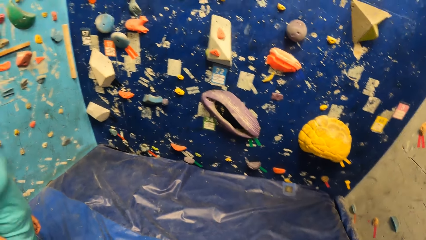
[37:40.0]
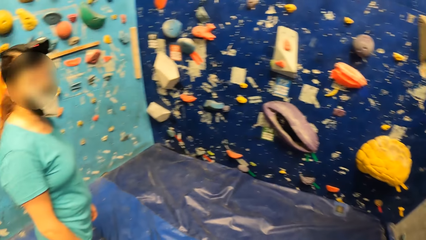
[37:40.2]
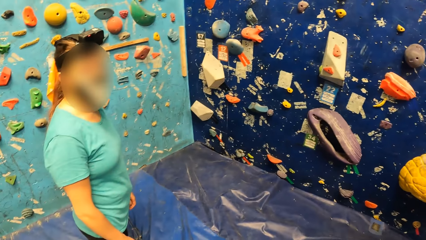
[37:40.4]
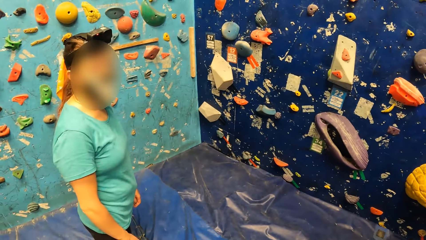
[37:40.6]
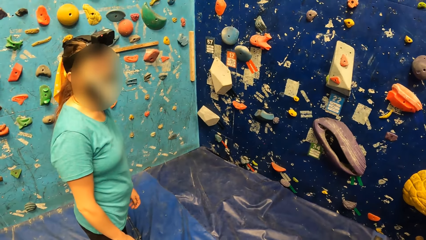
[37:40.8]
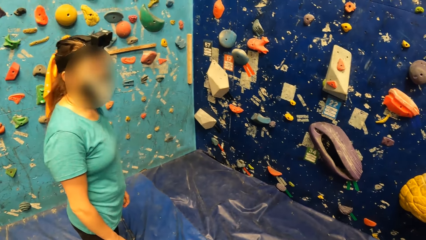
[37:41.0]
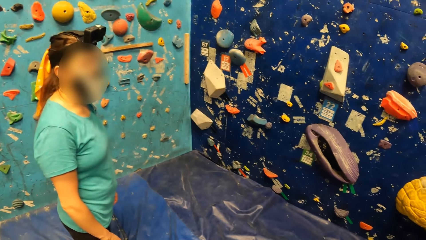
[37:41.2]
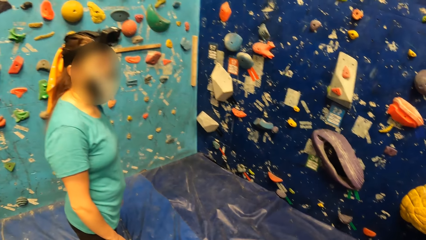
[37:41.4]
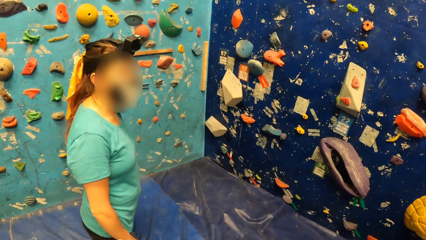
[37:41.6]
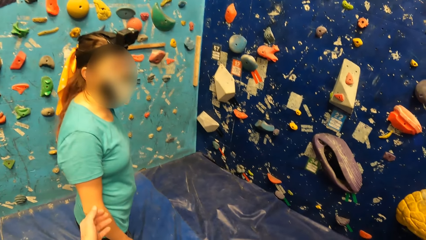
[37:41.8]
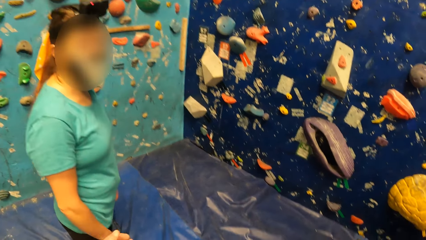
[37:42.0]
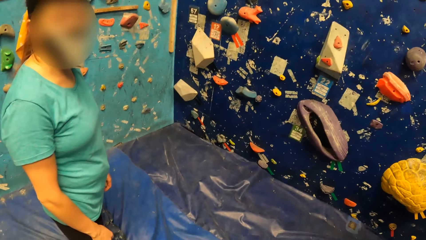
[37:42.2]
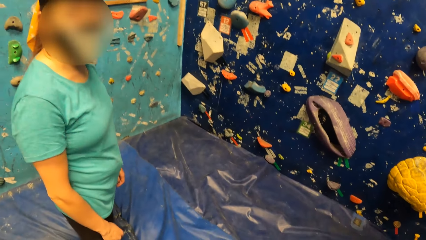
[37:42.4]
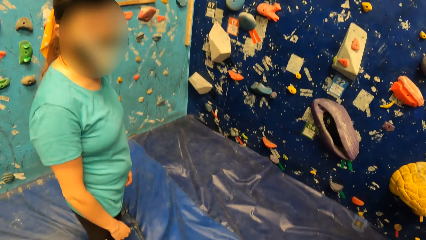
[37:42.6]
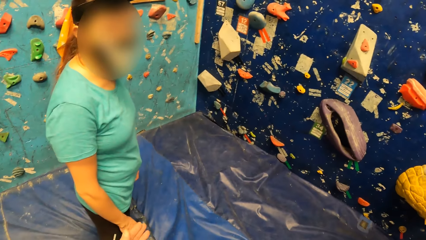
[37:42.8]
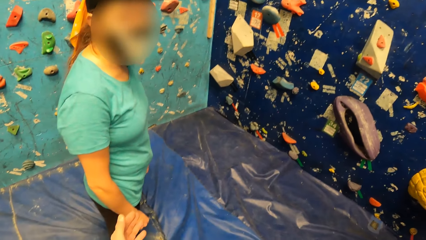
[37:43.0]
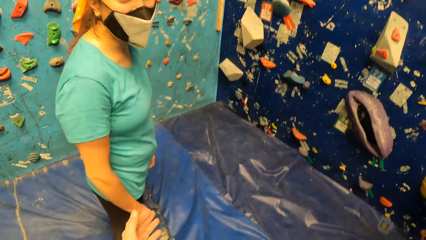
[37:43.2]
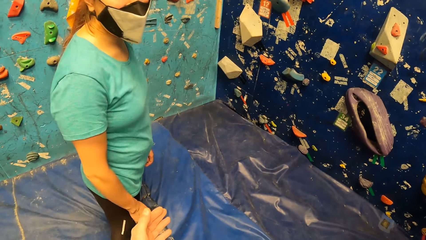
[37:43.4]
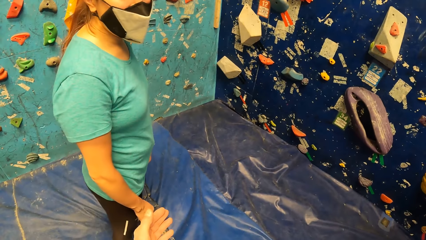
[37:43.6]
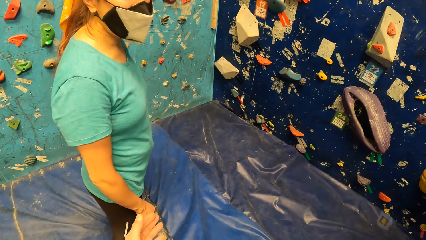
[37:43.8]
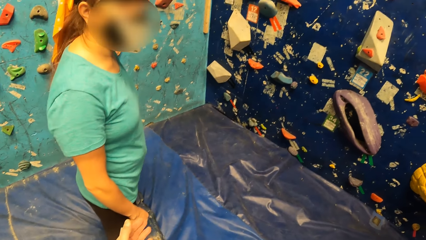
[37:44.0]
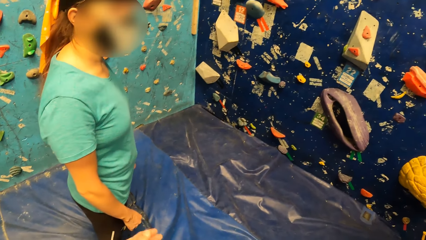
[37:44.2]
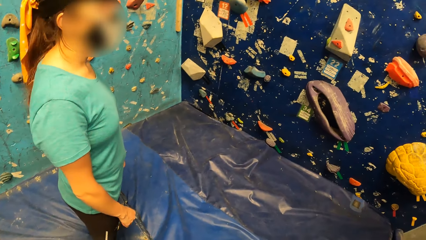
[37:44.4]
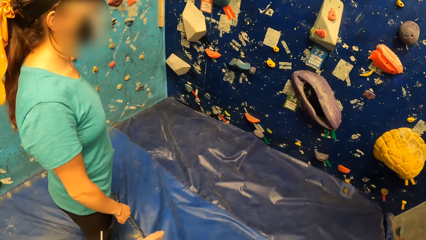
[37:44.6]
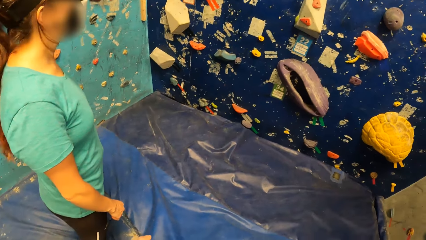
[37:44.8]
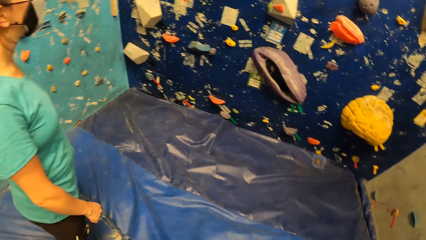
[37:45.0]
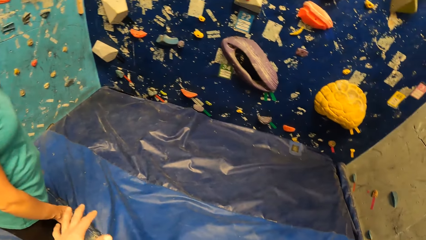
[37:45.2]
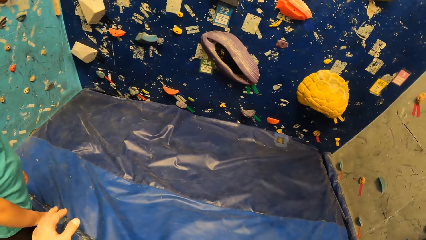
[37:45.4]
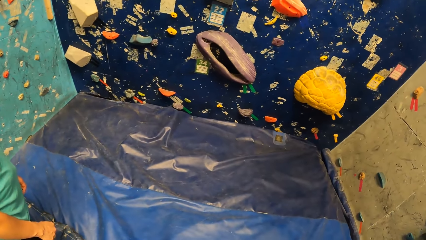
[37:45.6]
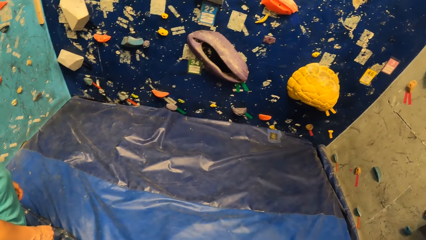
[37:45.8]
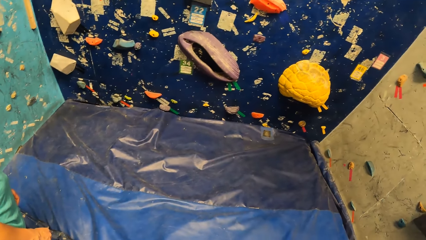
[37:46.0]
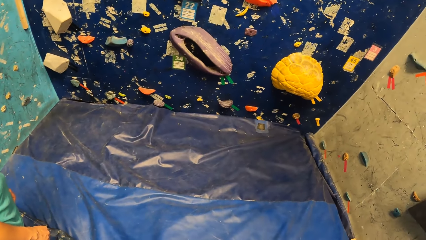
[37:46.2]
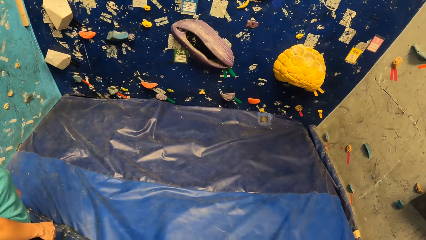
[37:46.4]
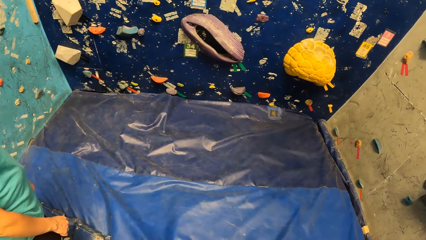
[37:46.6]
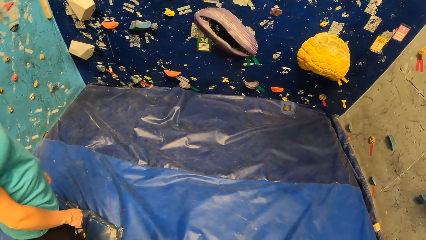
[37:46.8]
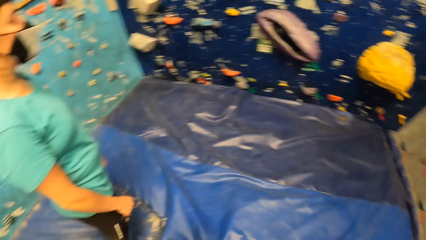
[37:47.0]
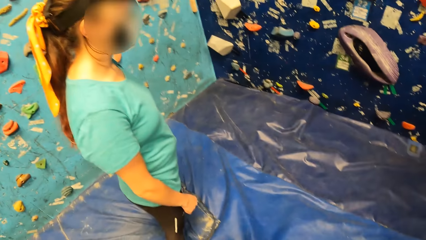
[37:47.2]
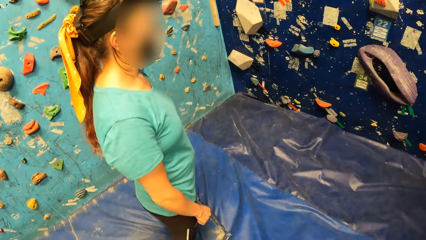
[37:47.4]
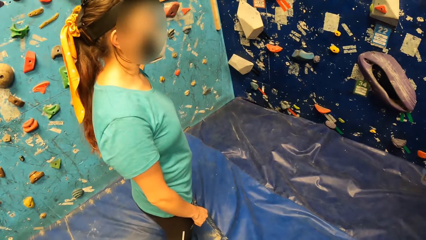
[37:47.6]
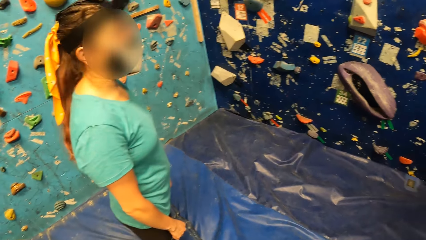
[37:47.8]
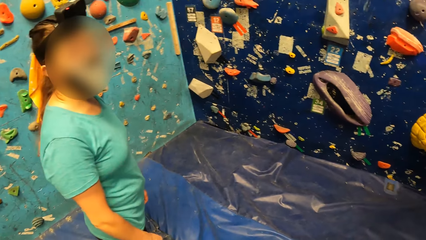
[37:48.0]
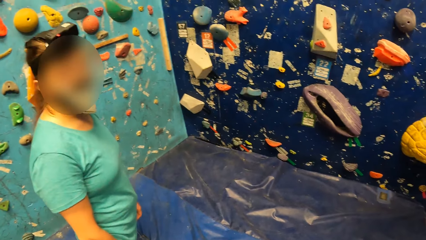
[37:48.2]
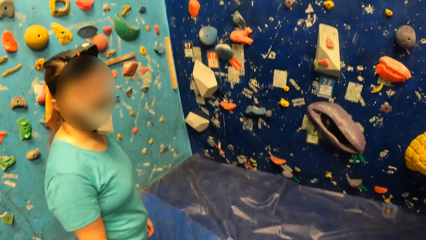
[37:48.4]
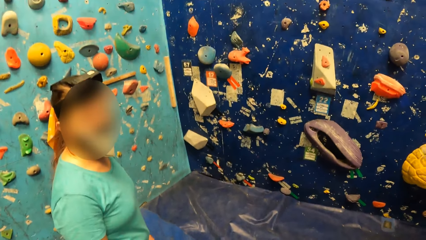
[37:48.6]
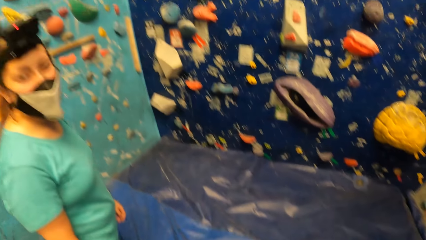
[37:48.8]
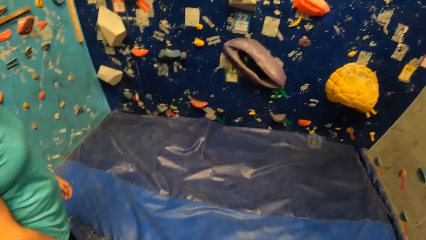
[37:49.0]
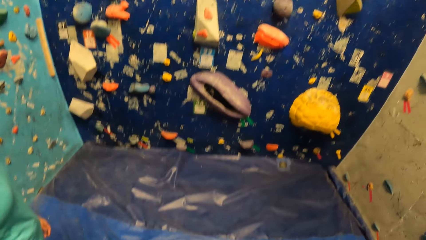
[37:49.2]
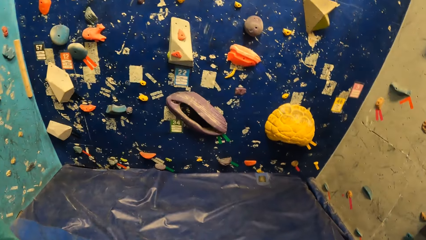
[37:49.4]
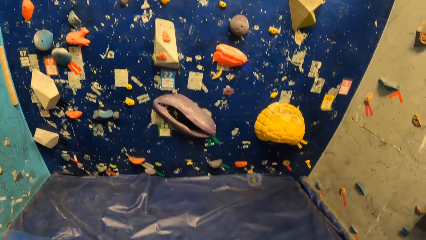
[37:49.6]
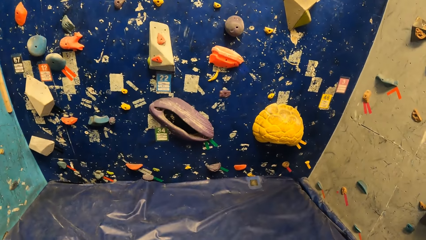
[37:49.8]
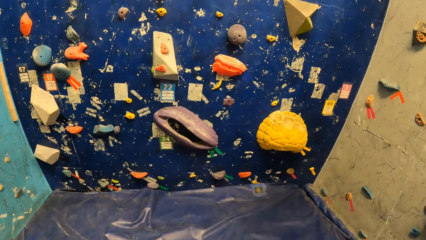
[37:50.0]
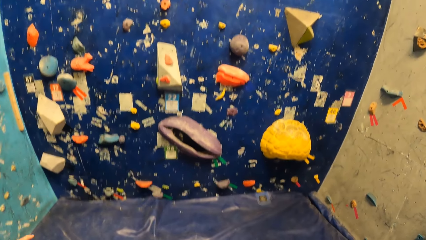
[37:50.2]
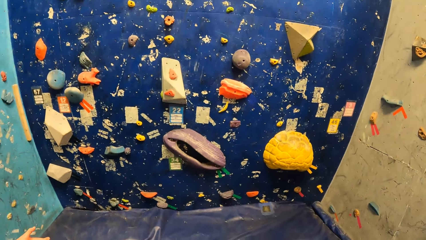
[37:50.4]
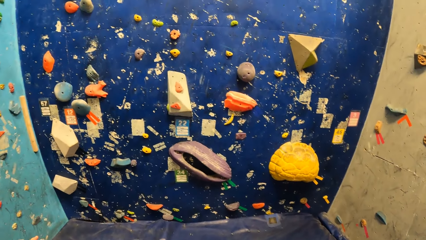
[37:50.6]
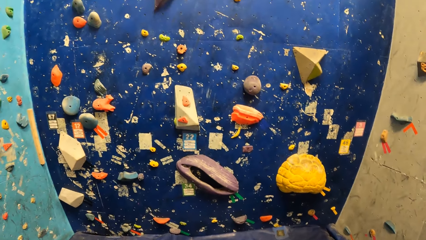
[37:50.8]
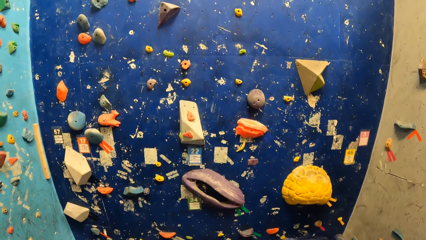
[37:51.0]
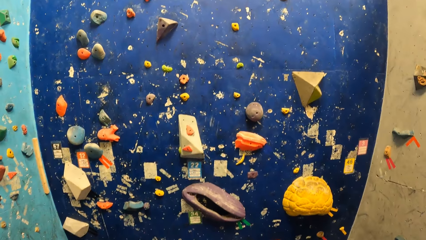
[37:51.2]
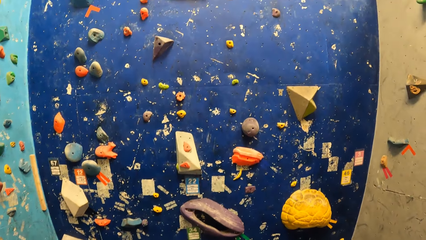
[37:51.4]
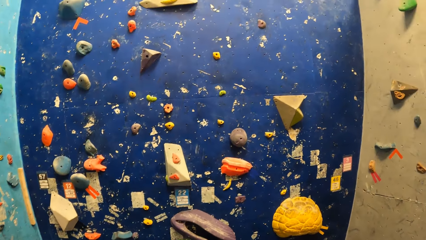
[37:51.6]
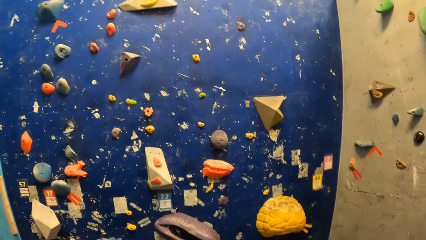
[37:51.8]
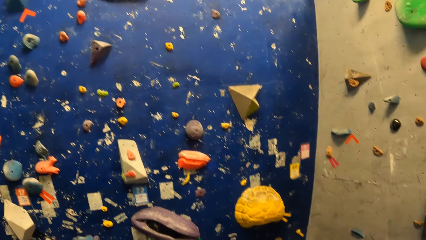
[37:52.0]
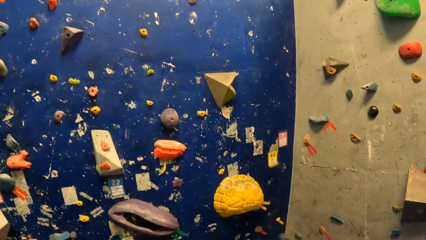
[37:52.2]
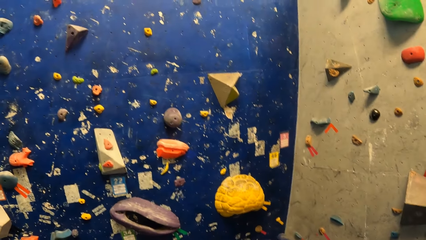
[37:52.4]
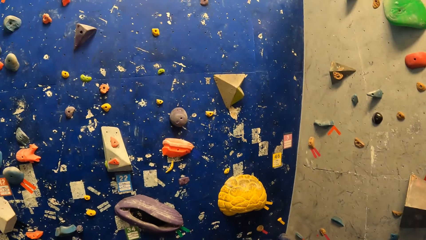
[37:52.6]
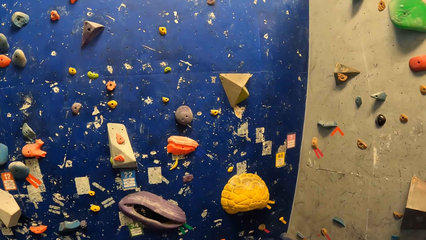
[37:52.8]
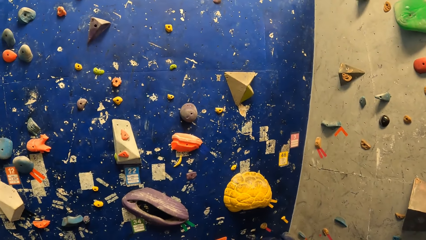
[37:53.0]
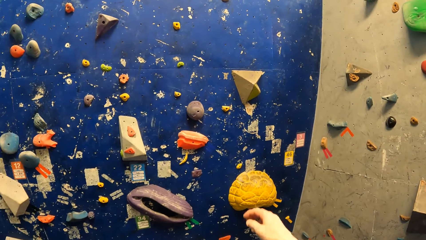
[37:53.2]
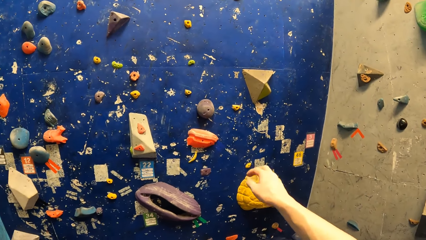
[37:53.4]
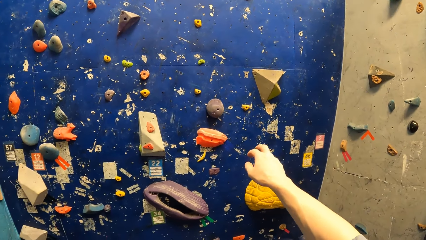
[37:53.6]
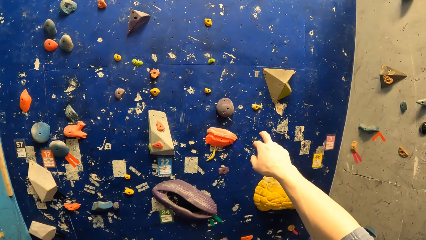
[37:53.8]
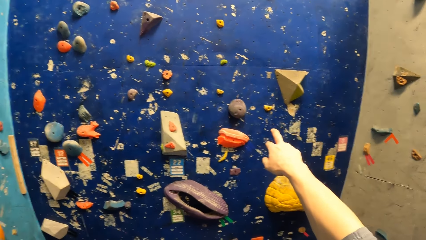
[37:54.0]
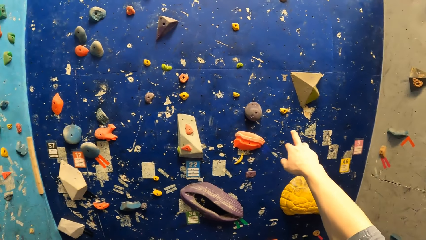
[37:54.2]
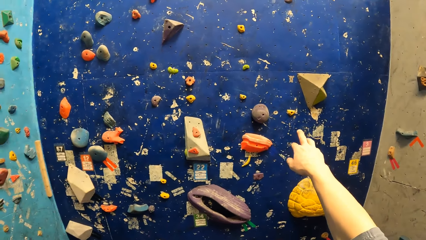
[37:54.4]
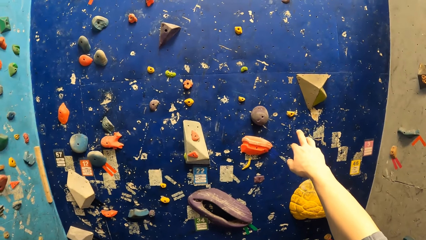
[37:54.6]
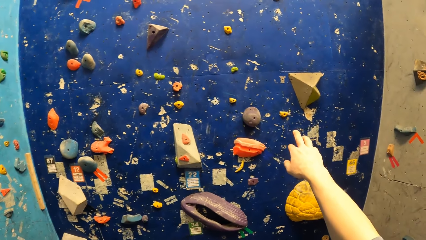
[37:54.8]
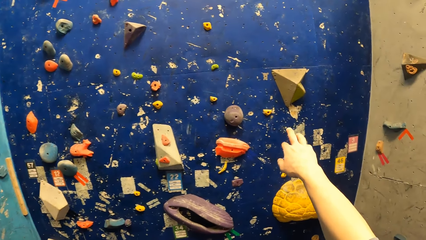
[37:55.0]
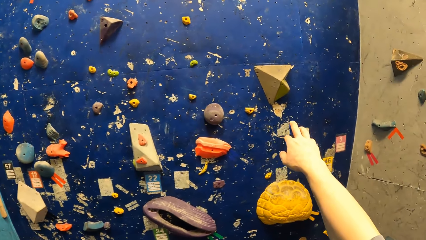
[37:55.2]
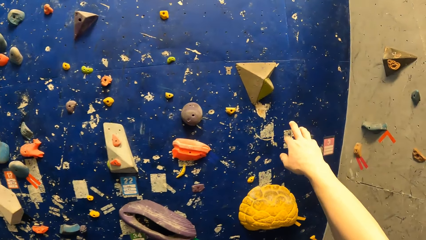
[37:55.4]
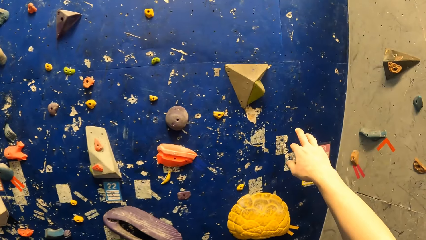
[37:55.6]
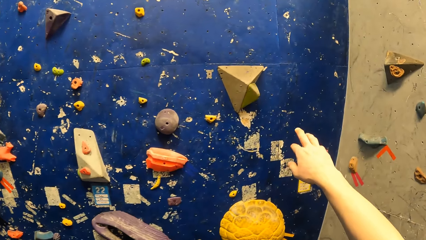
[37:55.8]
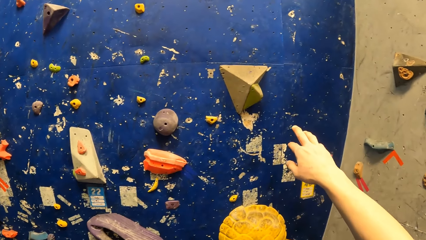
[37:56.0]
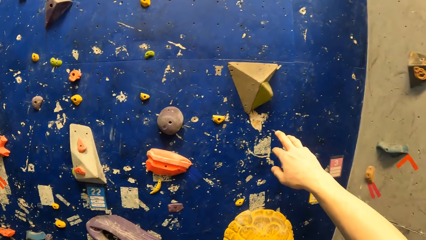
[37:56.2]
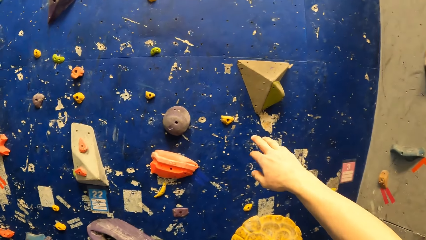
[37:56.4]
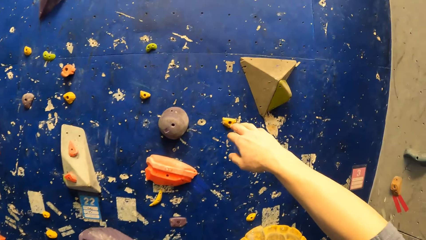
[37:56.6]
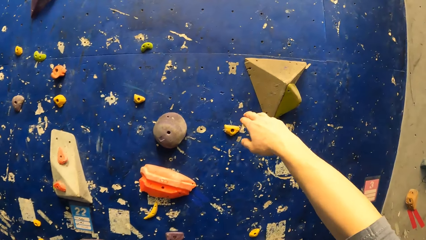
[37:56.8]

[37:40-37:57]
The camera wearer looks at the wall. He looks at a person. He looks at the wall. He points at the bouldering wall with his right hand.
